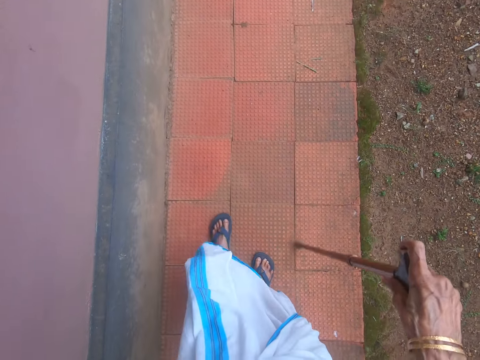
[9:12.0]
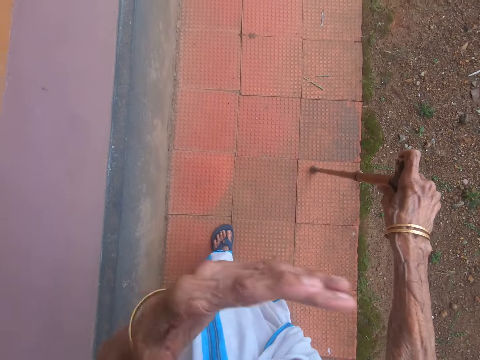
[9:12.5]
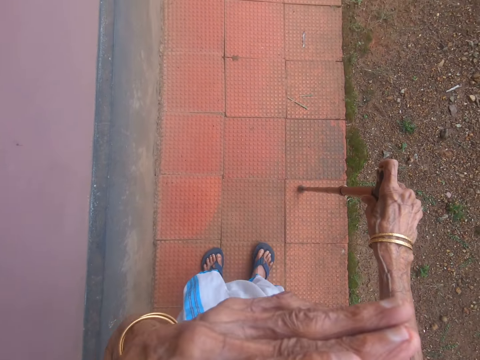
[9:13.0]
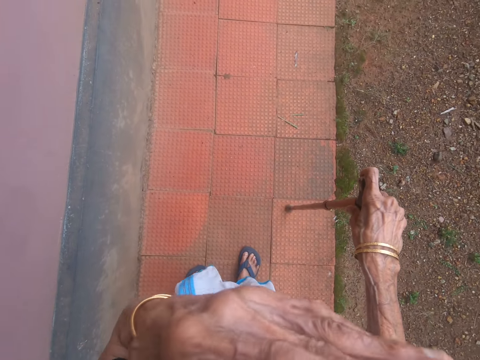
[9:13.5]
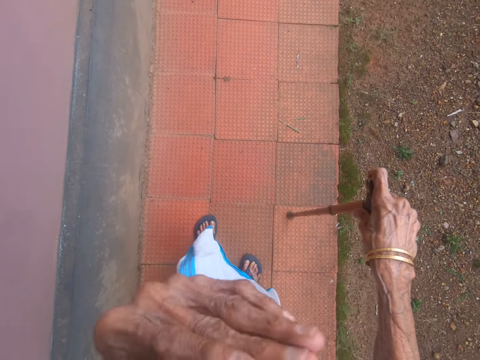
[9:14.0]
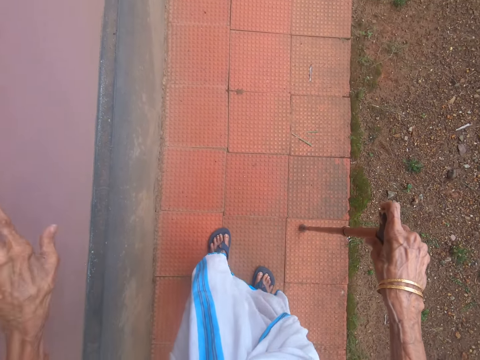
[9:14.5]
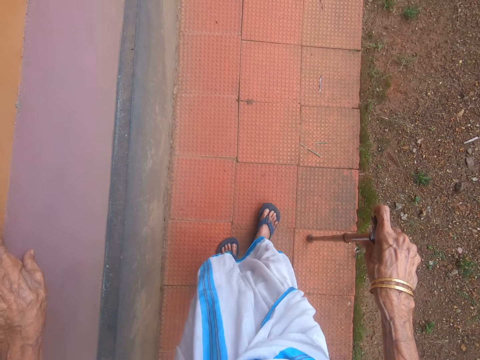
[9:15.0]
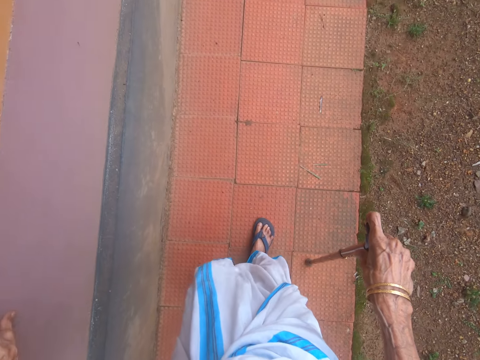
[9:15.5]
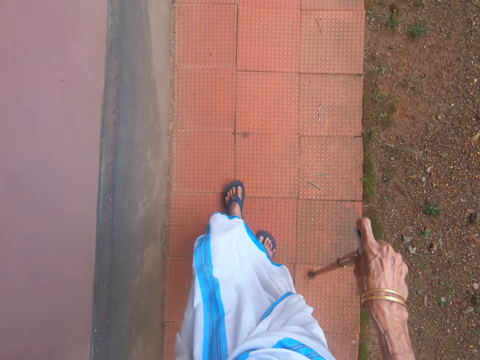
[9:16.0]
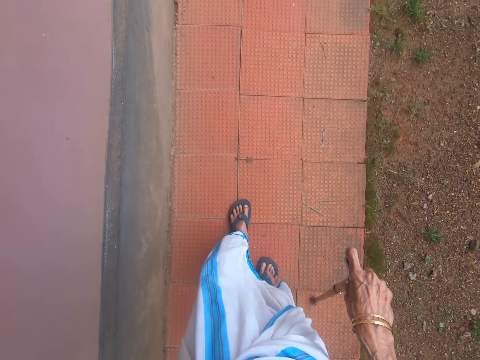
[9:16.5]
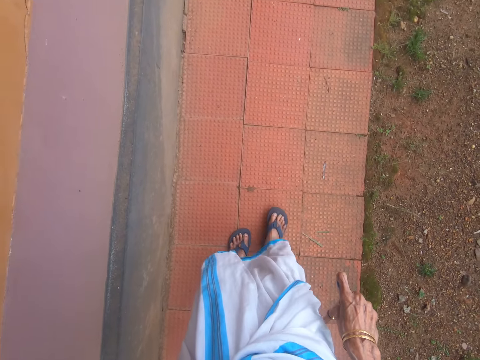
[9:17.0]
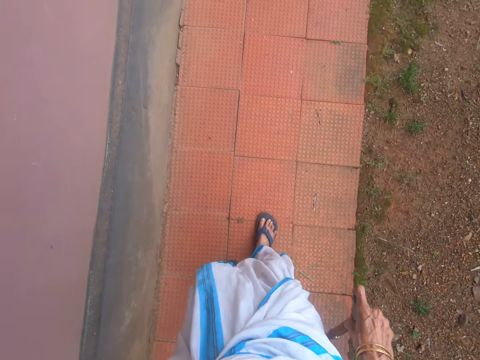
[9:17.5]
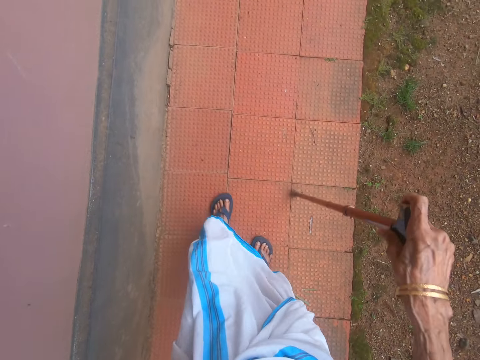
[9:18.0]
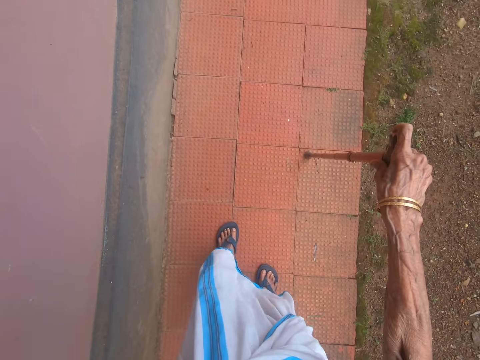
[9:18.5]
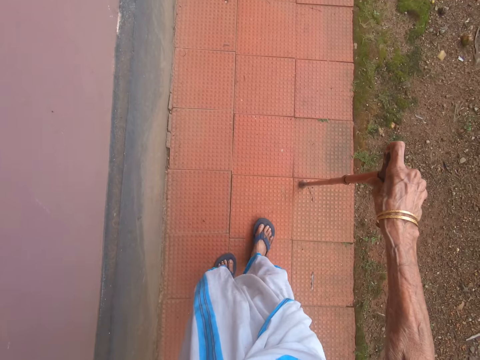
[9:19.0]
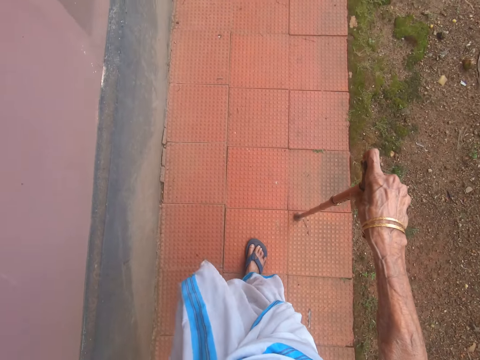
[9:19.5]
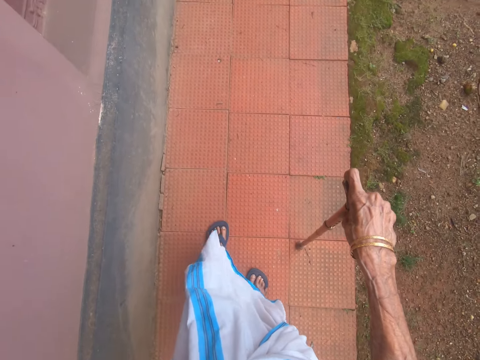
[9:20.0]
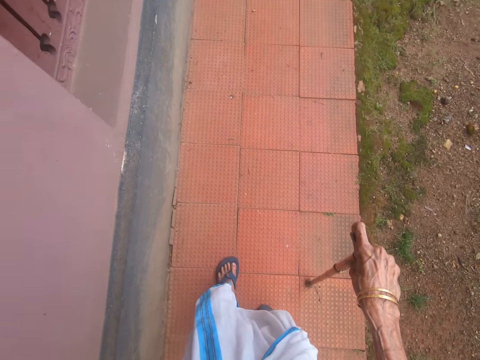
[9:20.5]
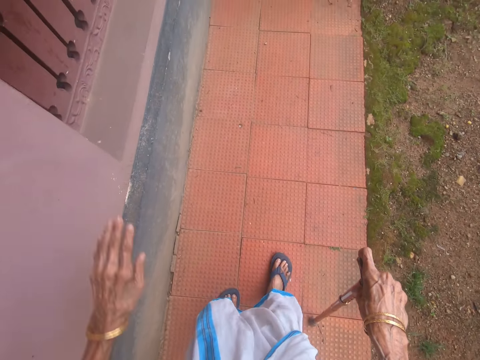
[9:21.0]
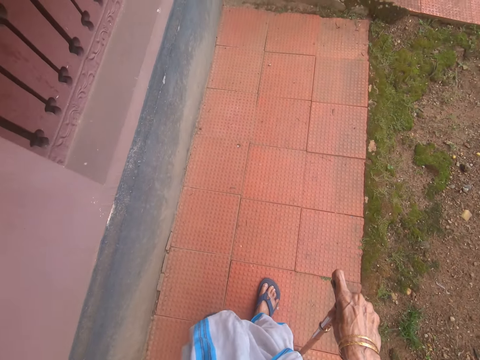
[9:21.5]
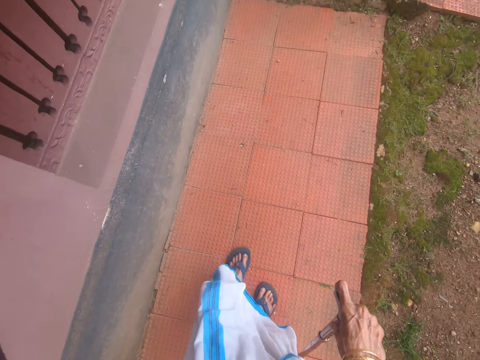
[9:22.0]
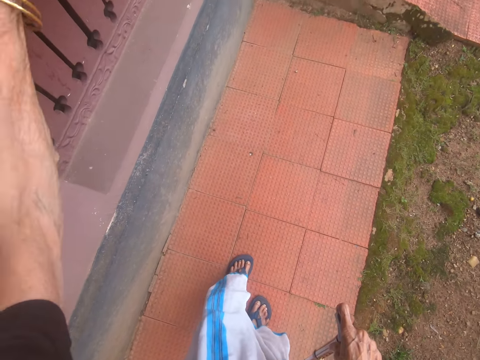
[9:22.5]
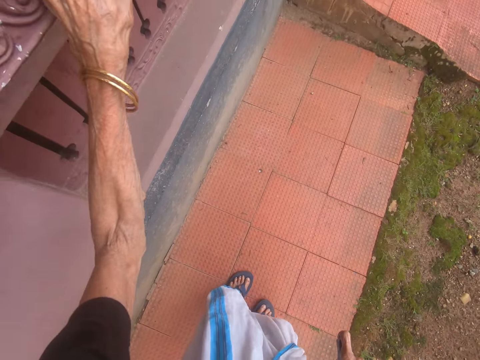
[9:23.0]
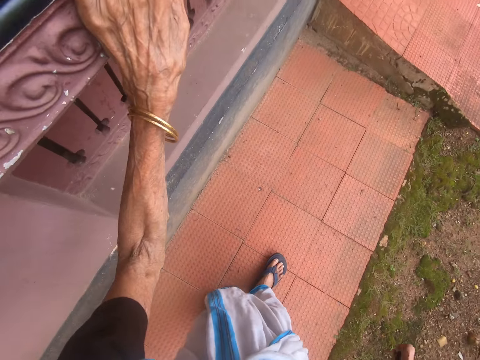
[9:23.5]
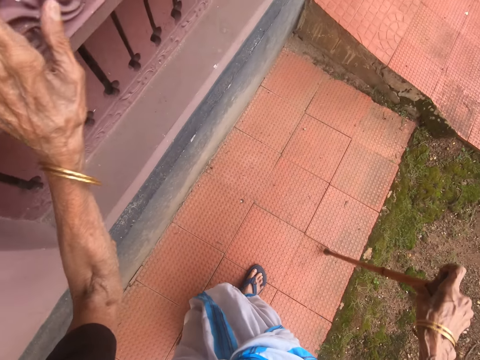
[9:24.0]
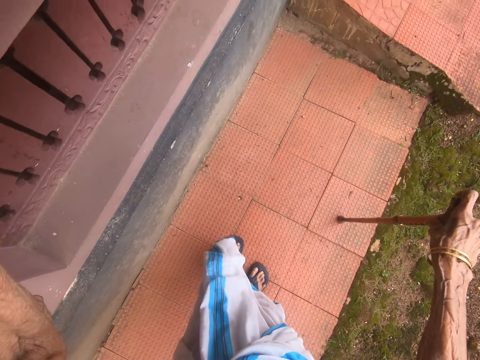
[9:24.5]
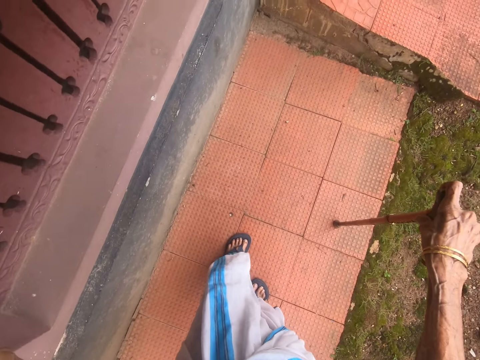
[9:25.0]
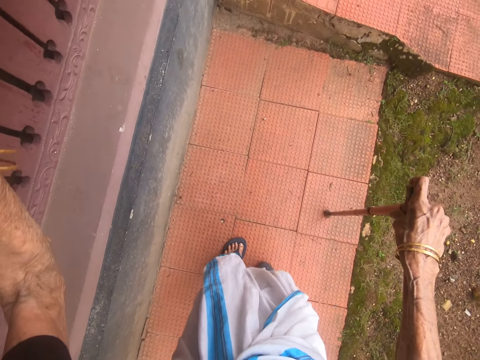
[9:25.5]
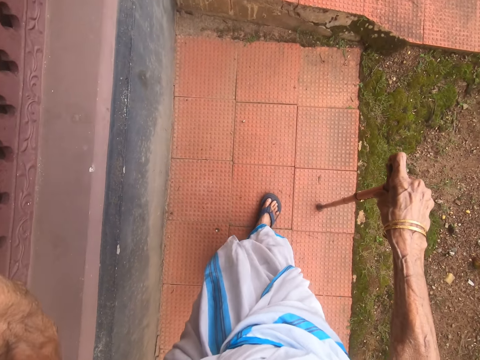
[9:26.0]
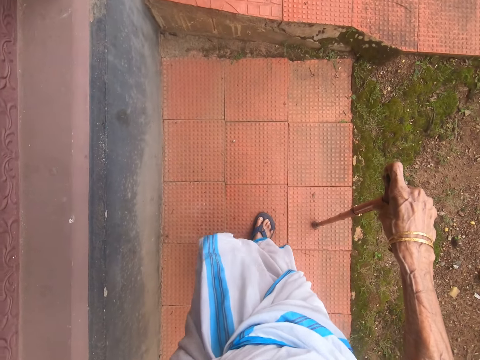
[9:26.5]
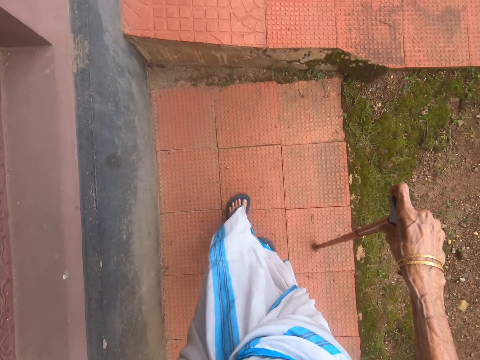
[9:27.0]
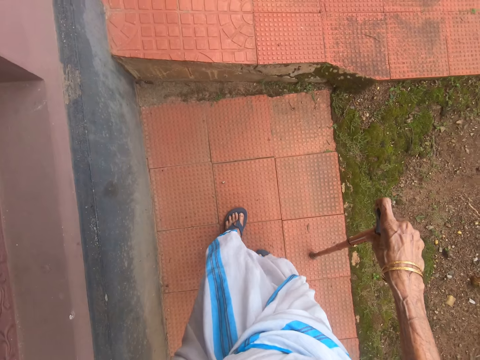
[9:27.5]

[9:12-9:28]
The camera wearer raises a hand. She rubs her eyes with her left hand. She holds the wall. She walks on the pavement. She touches the wall. She holds a rail.

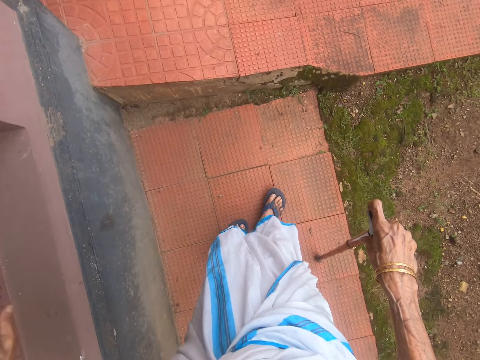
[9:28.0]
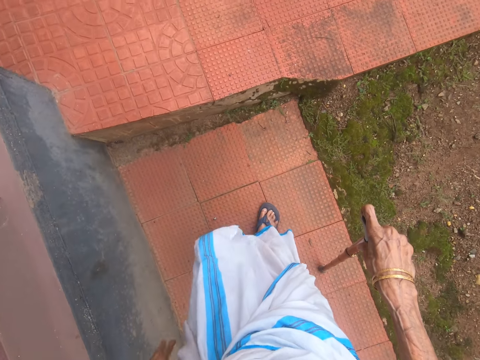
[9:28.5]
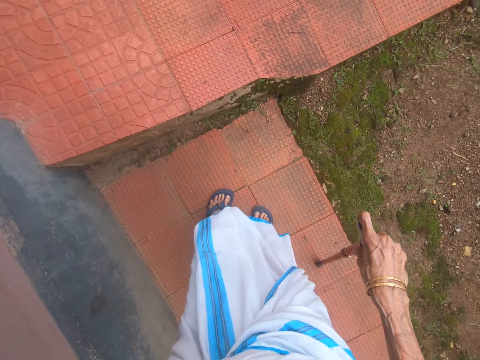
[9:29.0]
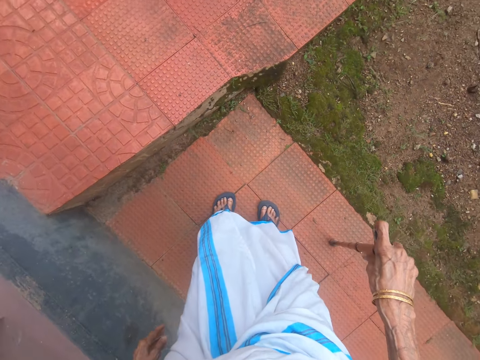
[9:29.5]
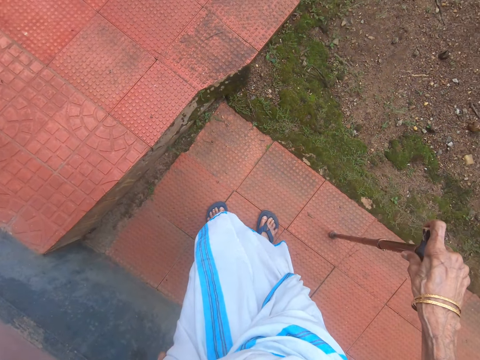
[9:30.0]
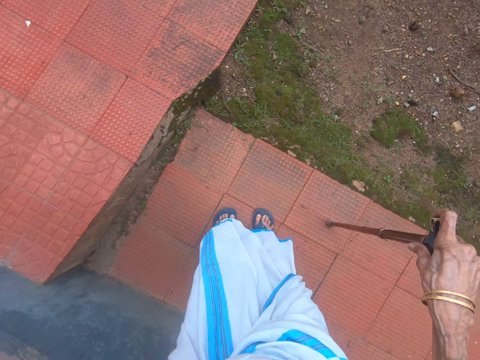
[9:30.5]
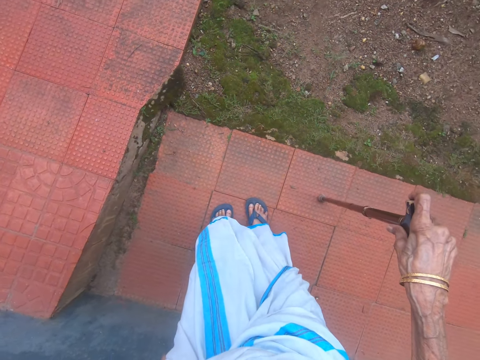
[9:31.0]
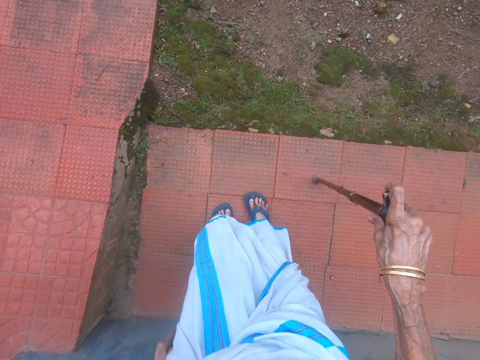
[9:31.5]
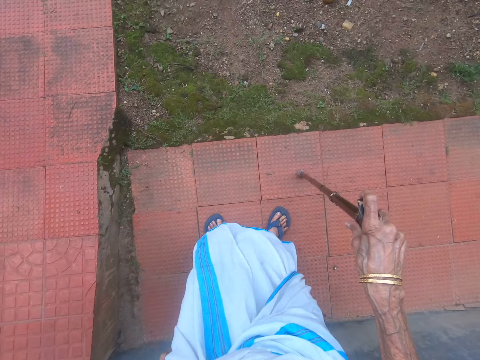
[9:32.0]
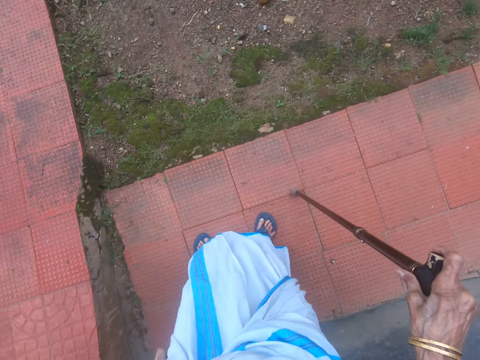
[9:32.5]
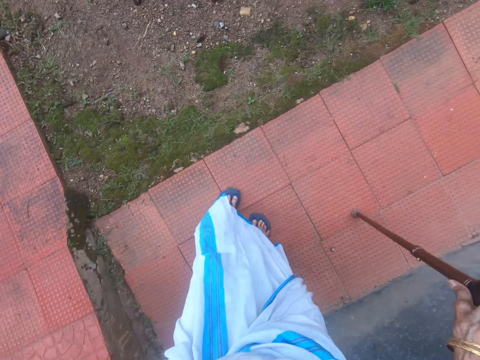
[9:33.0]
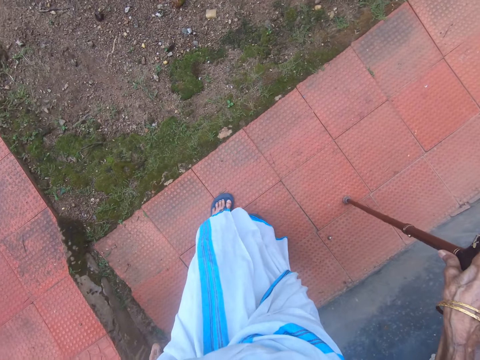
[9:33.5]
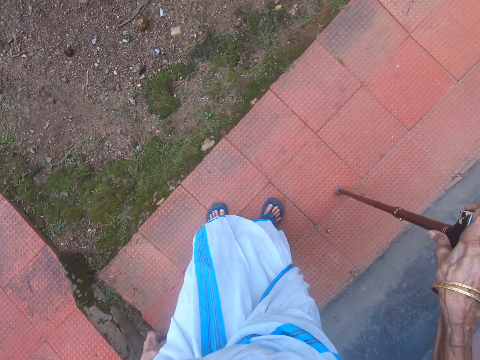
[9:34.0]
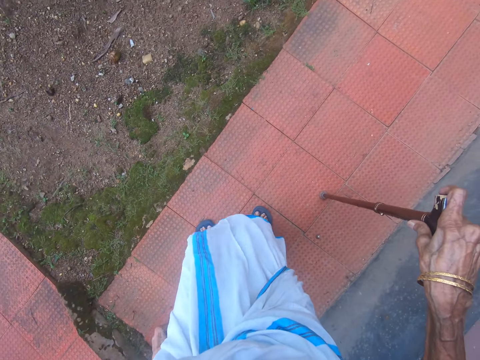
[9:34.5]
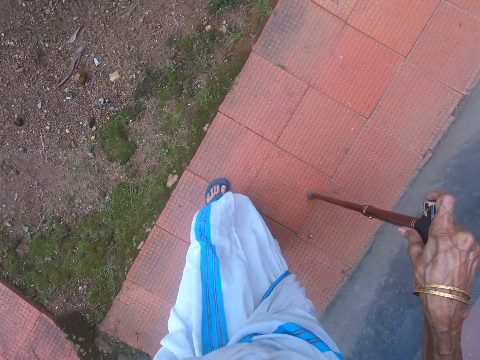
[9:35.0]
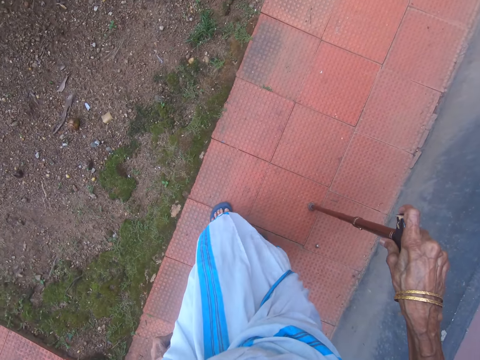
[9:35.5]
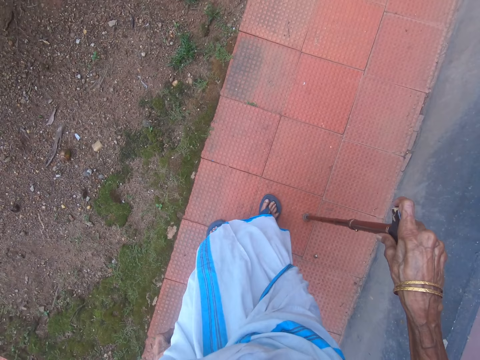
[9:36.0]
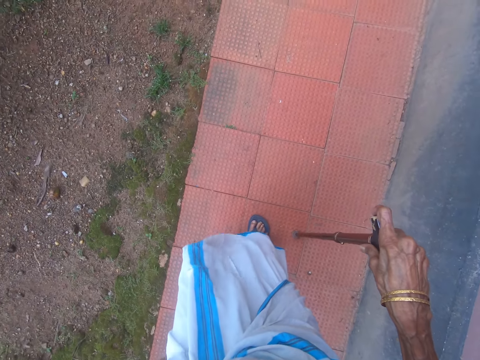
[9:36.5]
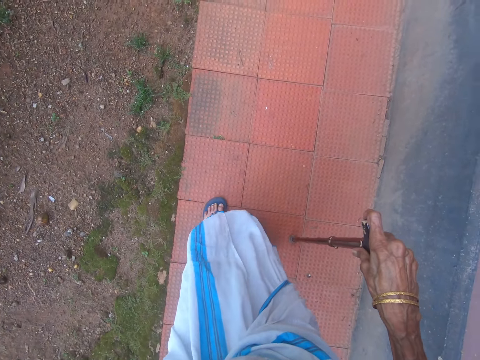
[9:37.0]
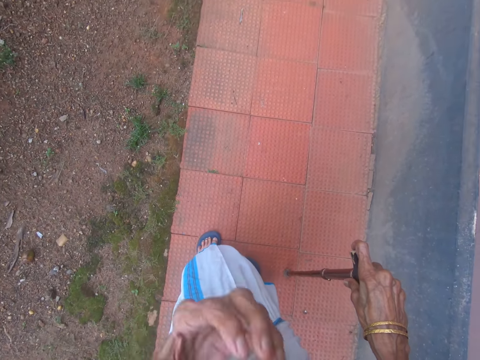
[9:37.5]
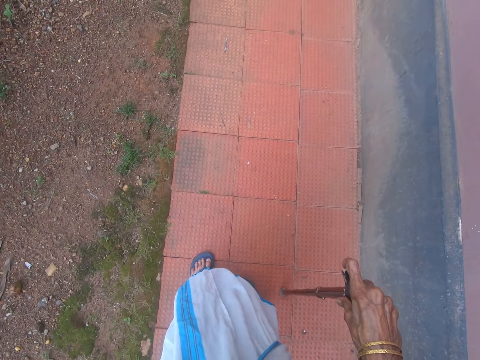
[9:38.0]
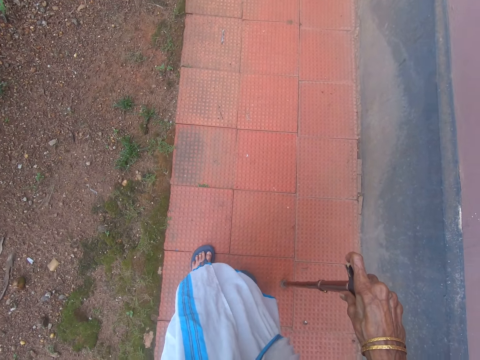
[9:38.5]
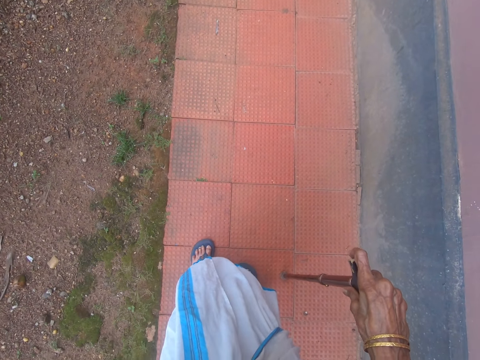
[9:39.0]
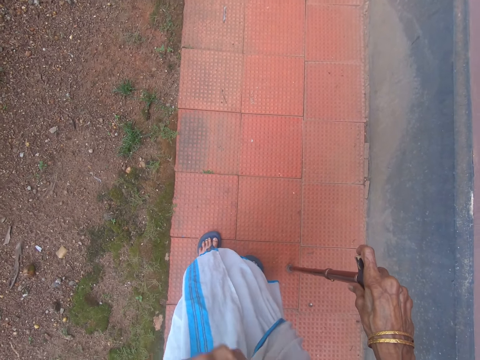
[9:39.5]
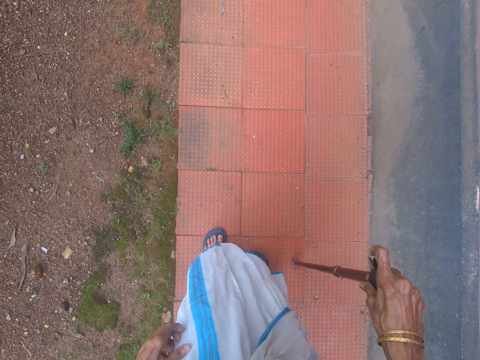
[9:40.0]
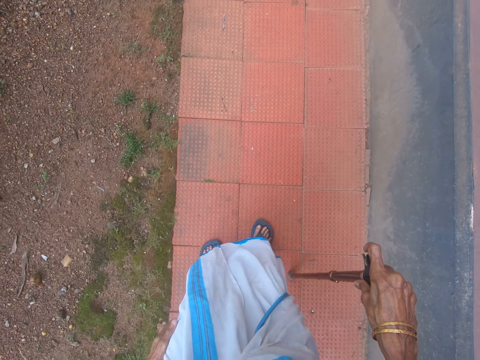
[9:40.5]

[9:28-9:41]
The camera wearer looks around. They turn around. They walk on the pavement.
